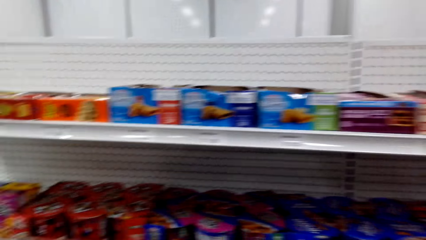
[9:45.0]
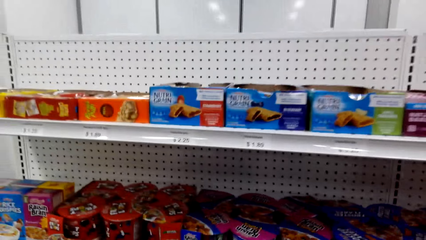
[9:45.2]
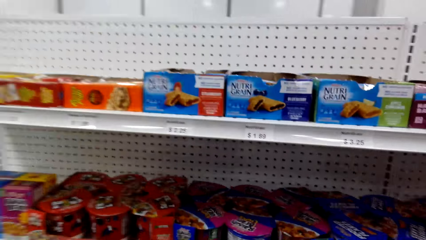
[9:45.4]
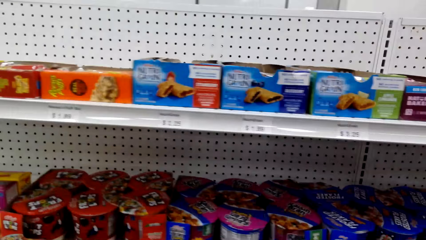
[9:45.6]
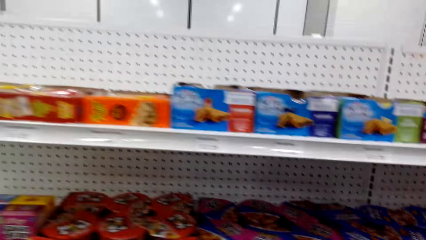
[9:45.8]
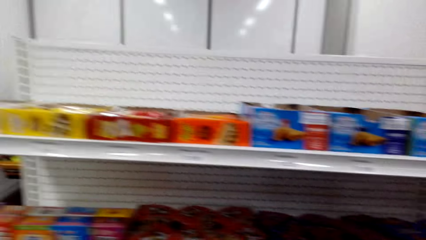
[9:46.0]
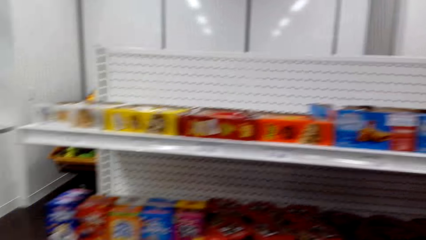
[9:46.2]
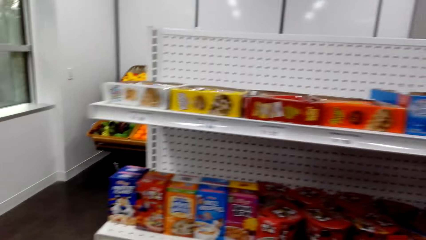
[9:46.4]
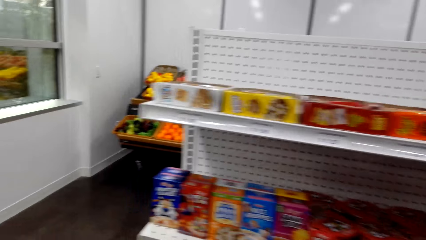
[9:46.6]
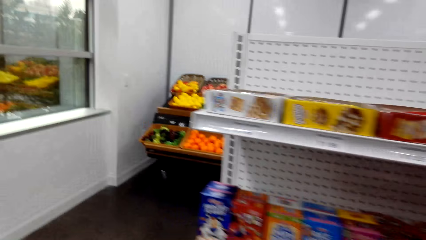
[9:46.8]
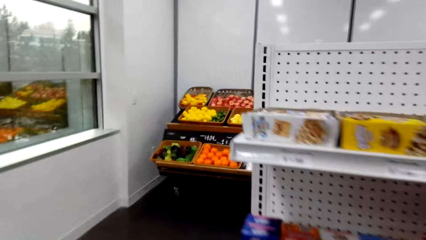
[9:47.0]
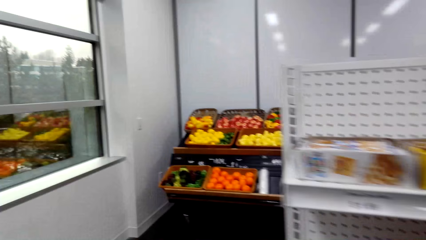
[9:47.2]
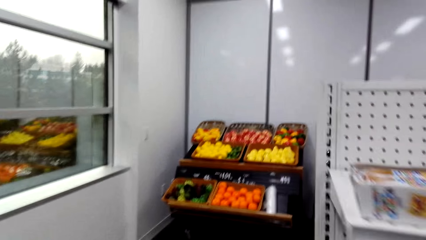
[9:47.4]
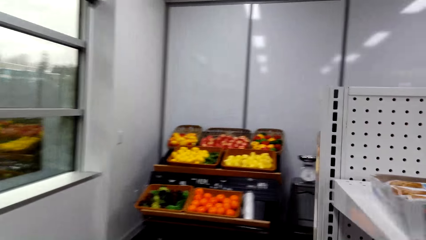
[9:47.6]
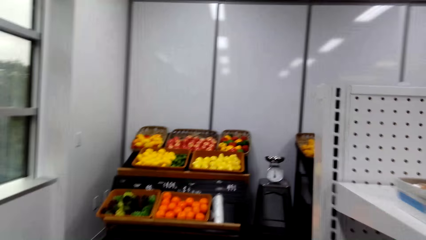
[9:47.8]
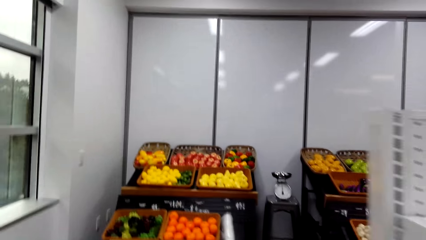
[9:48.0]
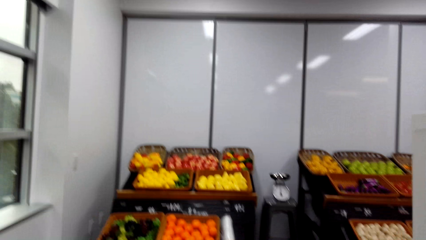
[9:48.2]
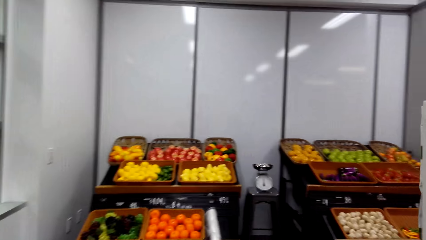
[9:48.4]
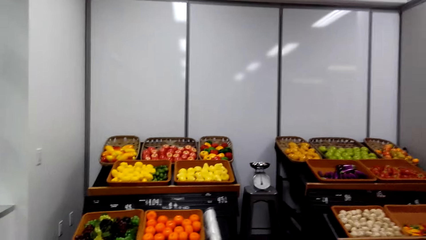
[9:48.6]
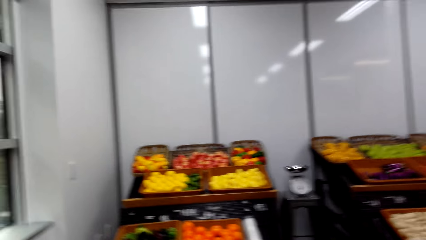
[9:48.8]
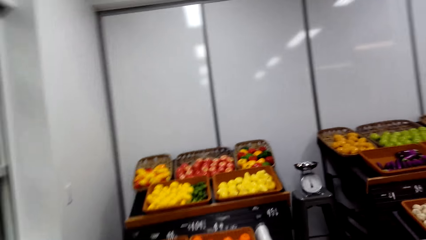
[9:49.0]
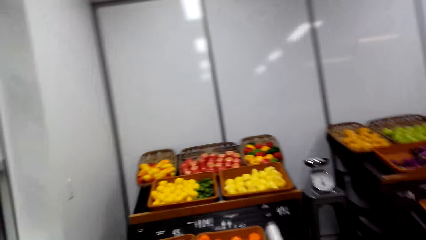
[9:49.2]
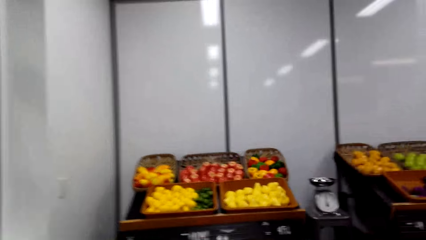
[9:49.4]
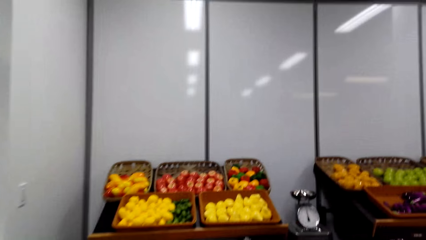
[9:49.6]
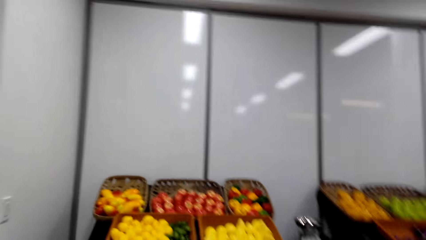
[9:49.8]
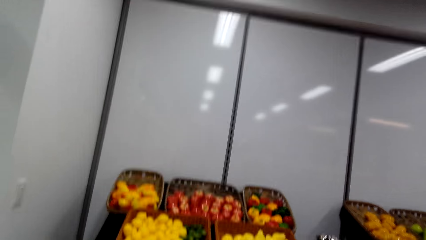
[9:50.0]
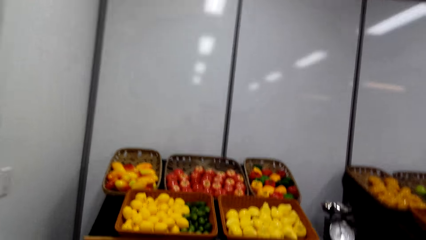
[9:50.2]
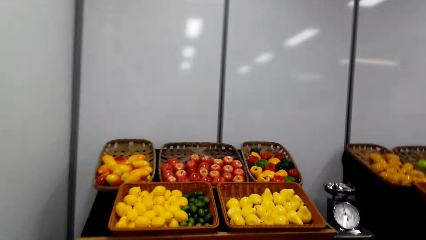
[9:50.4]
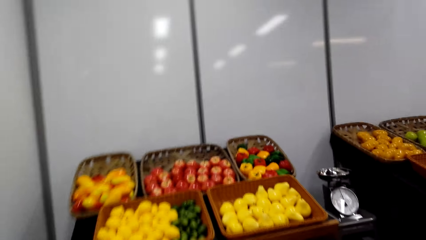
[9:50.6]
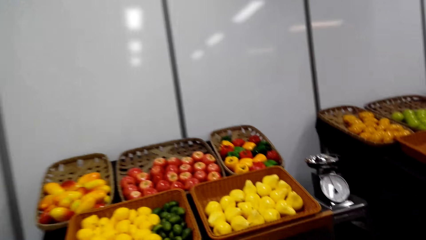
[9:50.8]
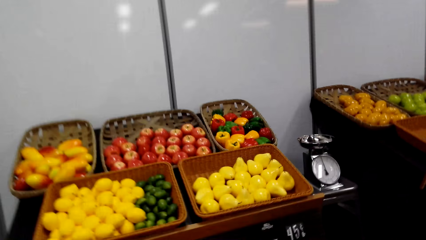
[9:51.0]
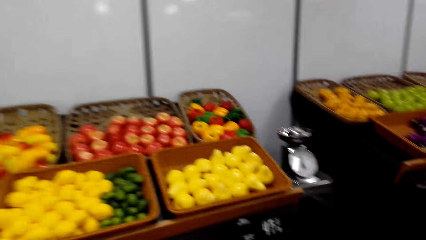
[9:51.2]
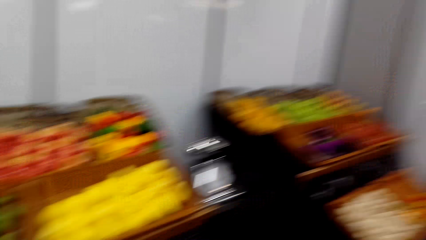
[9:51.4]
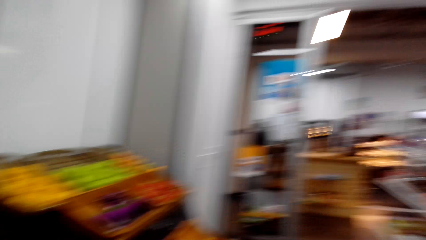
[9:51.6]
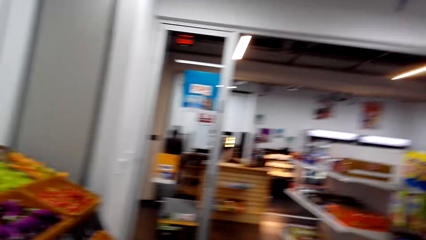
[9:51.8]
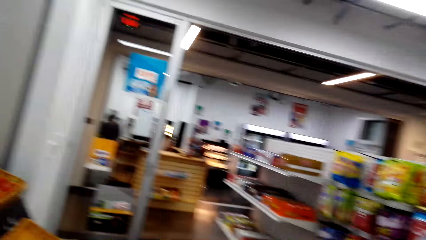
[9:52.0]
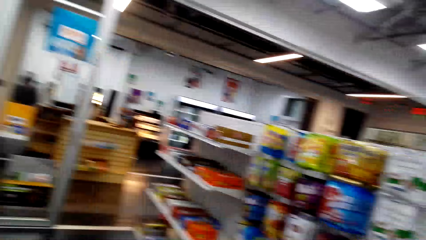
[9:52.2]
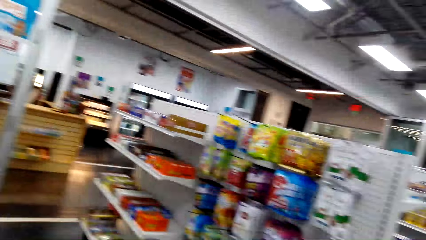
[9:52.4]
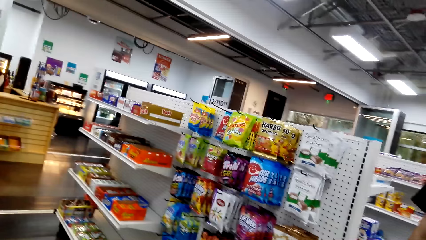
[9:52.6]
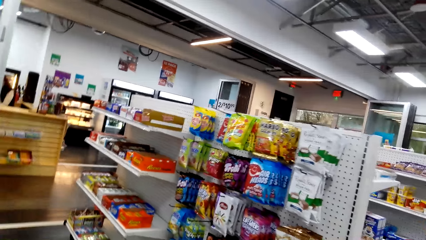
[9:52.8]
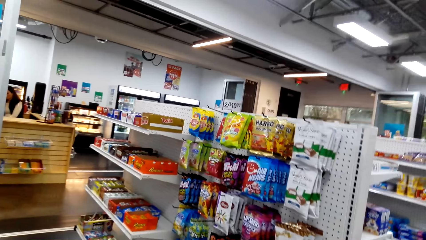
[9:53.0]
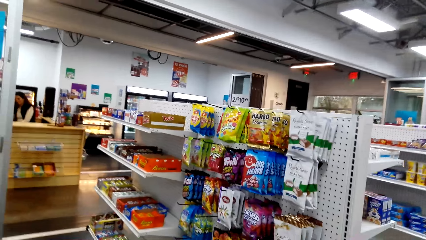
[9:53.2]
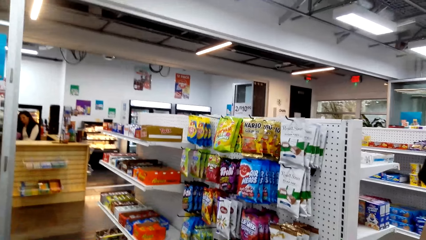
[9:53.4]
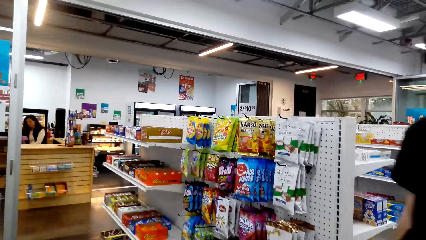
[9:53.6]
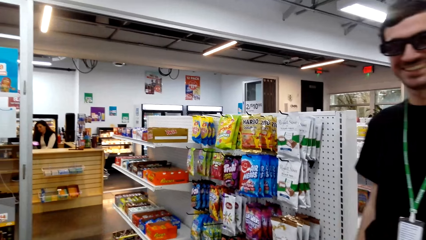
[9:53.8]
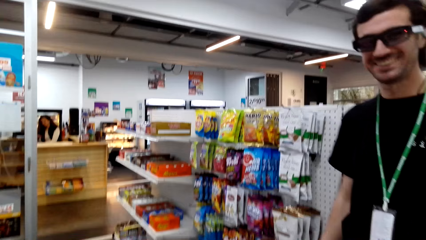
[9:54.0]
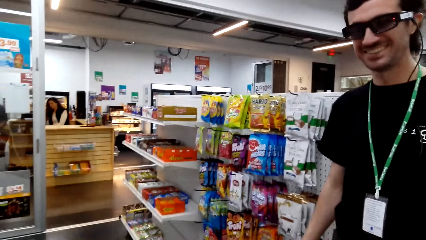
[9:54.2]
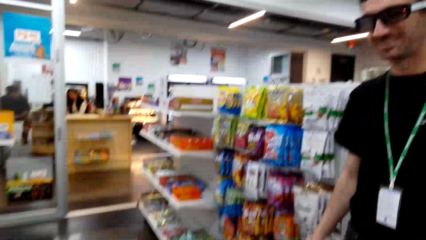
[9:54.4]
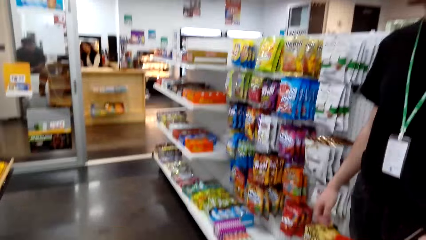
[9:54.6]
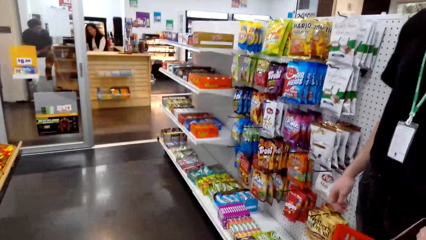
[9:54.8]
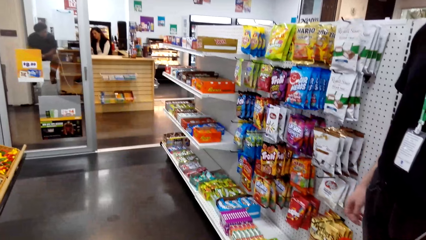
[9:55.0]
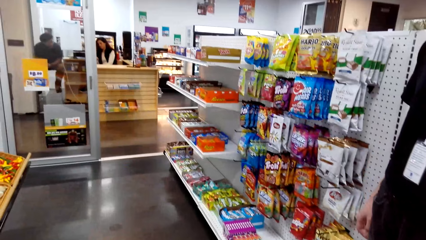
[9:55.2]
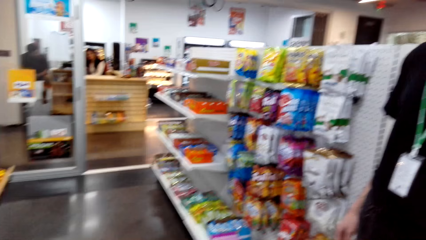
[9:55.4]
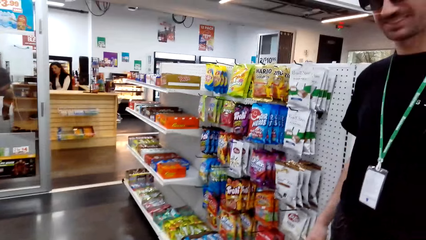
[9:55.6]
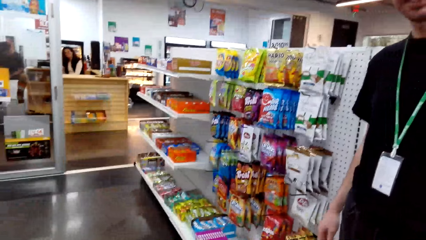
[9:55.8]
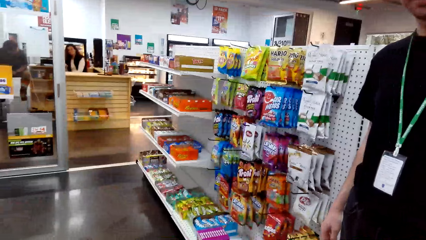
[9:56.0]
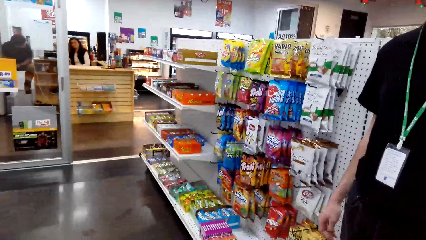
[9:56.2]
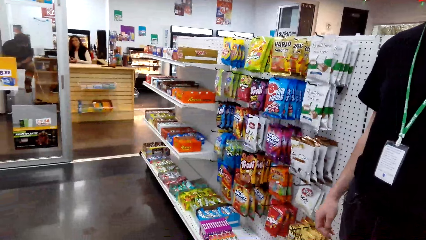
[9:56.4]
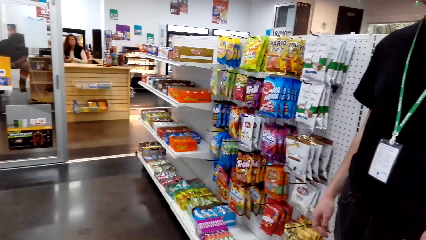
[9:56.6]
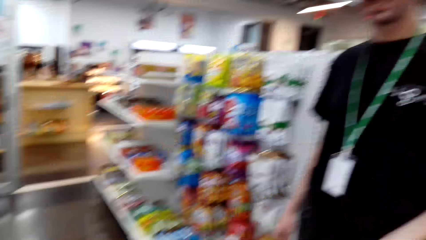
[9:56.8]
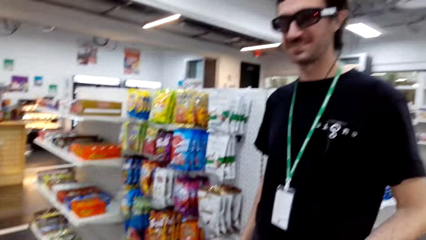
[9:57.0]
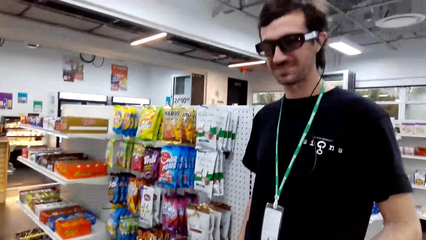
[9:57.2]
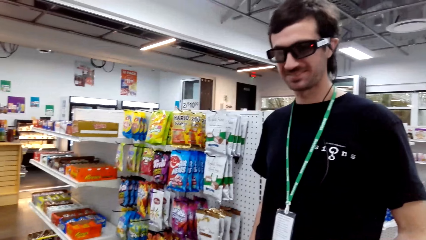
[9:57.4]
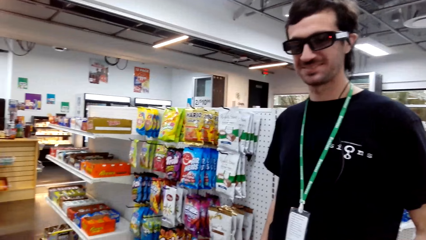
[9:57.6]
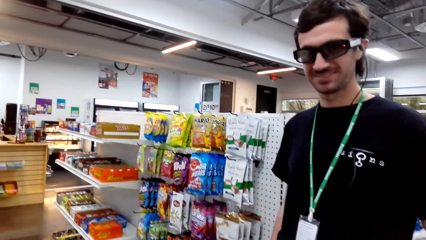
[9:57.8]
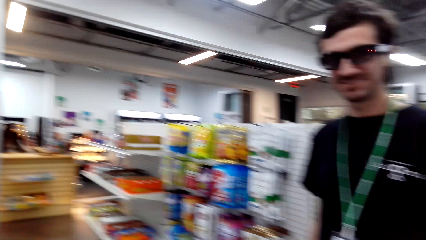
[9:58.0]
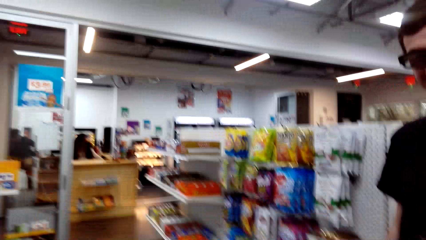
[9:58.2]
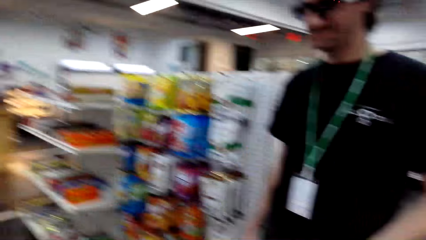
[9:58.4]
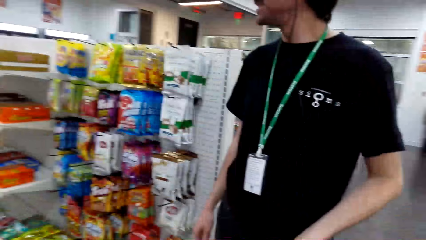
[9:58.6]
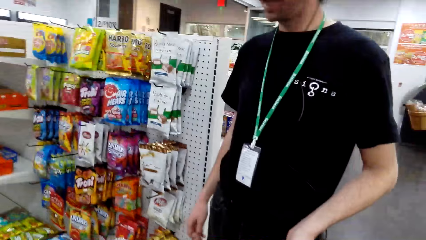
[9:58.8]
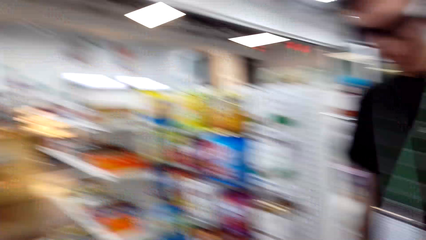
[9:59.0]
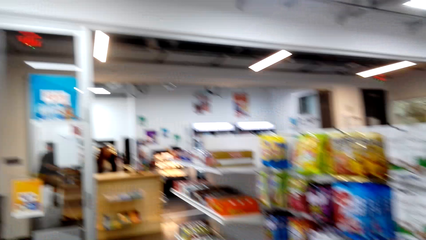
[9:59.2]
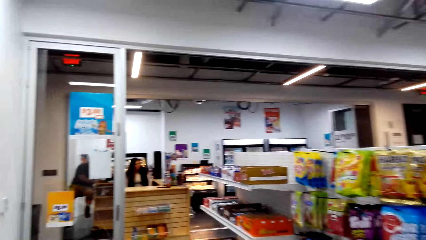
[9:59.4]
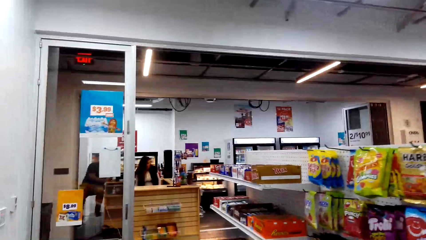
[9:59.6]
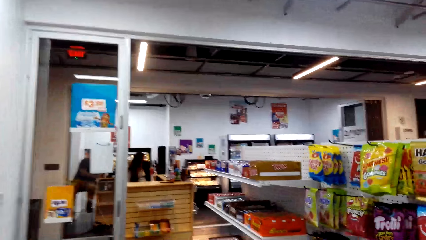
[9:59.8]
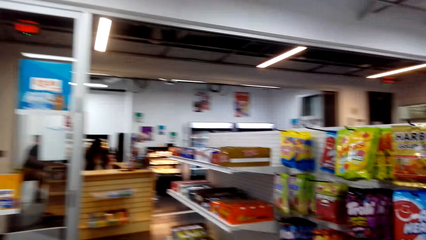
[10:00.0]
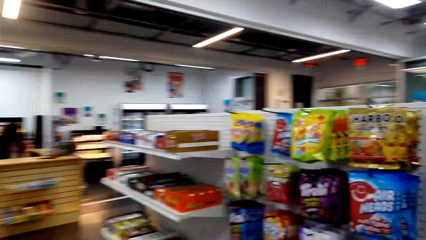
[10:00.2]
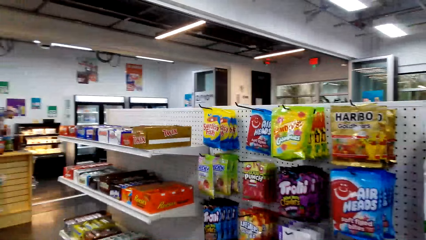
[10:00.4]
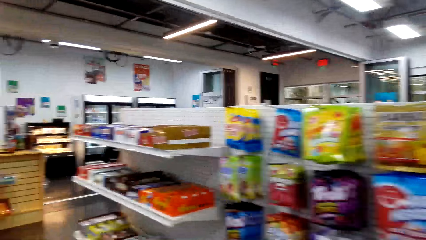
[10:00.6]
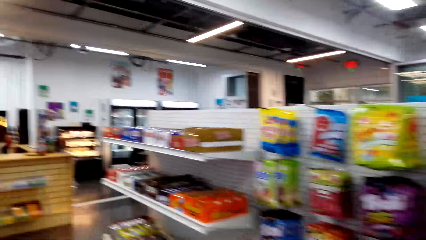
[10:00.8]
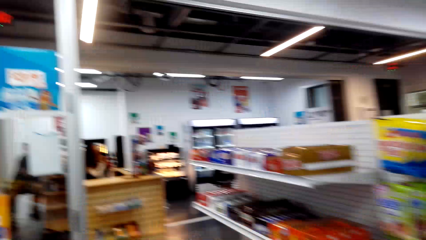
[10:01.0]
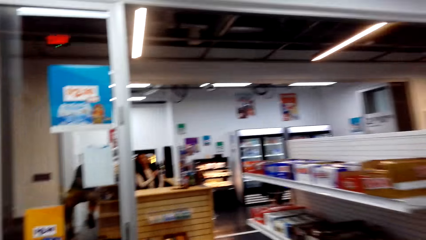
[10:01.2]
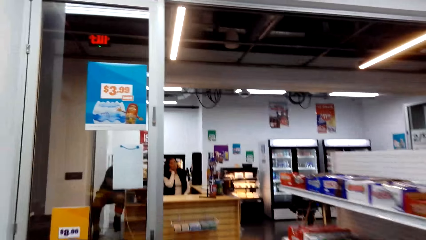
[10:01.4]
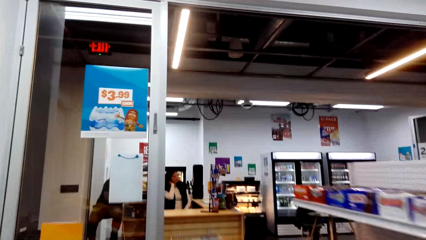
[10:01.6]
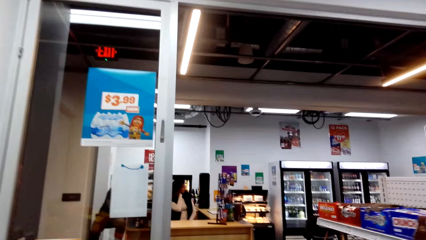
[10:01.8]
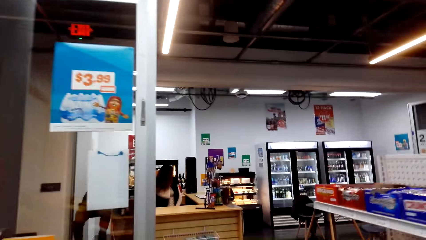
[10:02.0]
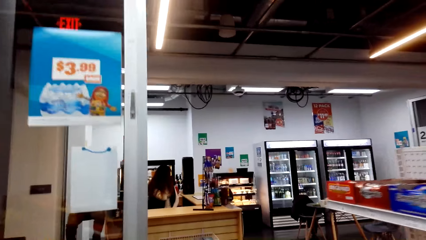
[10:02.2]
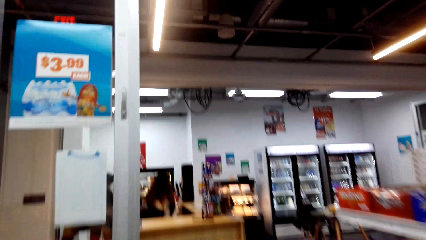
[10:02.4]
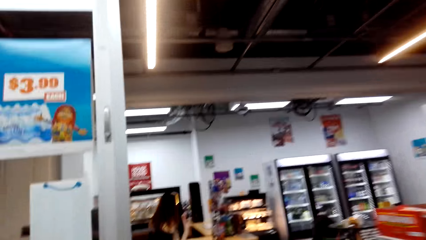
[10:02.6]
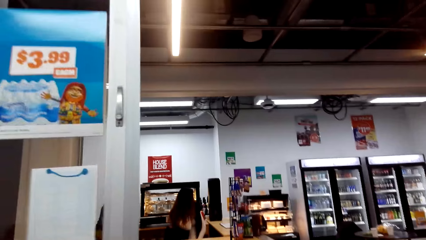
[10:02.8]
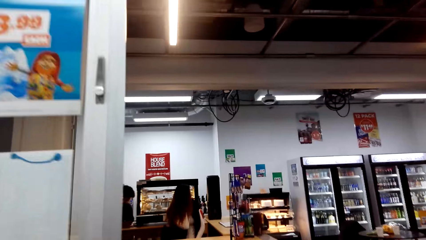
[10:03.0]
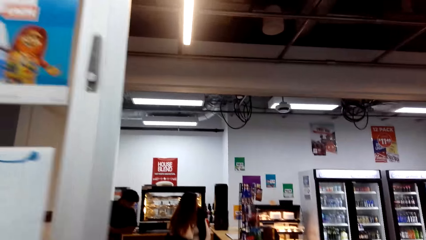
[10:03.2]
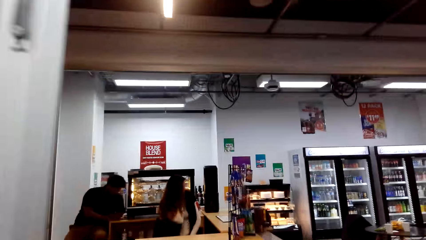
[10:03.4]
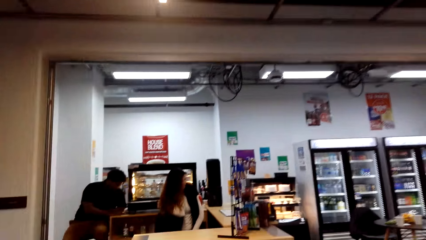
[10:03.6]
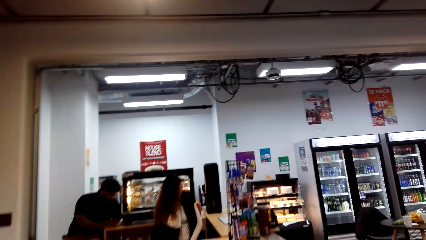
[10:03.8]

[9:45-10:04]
The camera wearer walks around the supermarket. They look at the displayed fruits. They look around the supermarket. A person converses with the camera wearer. Another person looks around. The camera wearer looks at a man. They walk around the supermarket.
